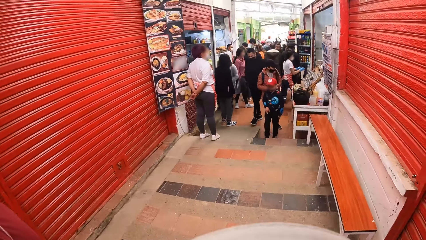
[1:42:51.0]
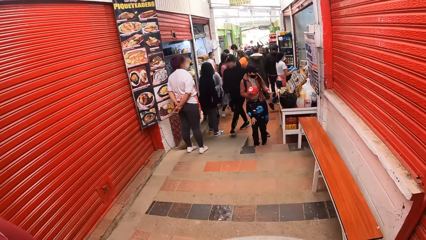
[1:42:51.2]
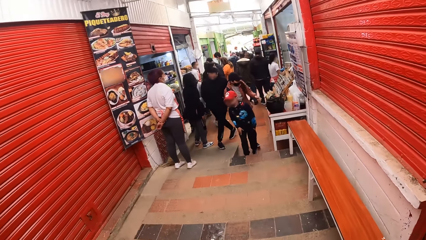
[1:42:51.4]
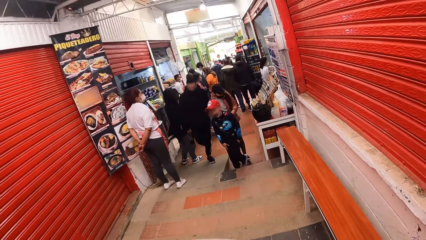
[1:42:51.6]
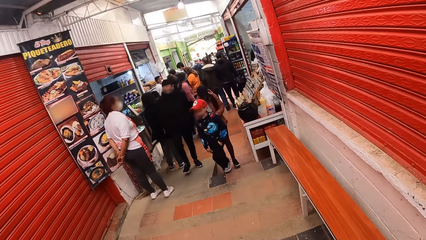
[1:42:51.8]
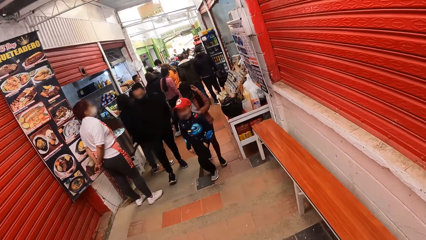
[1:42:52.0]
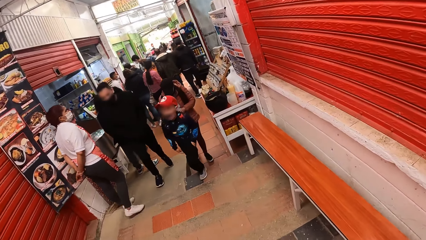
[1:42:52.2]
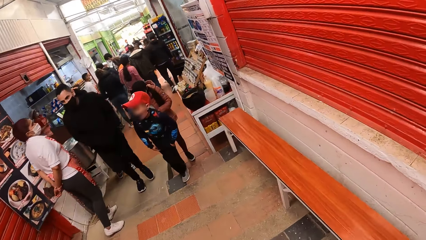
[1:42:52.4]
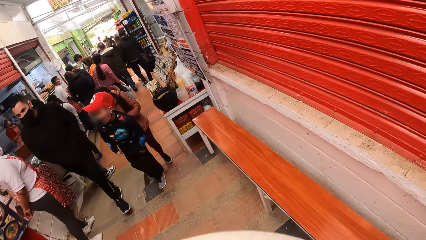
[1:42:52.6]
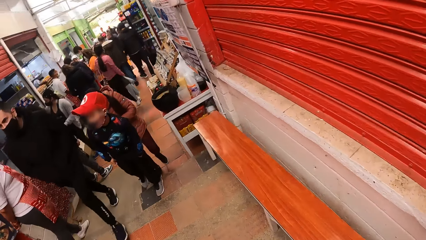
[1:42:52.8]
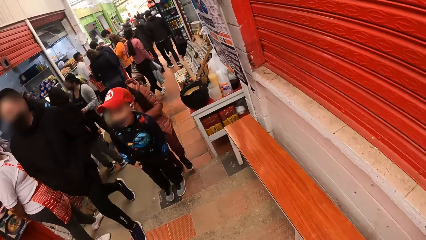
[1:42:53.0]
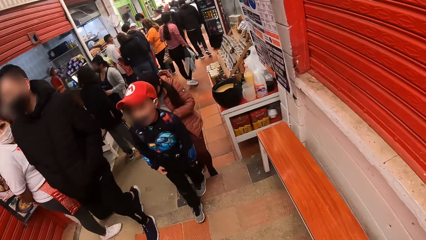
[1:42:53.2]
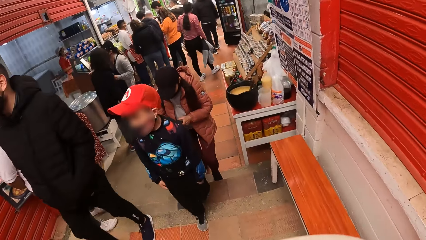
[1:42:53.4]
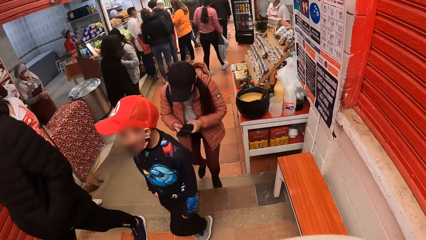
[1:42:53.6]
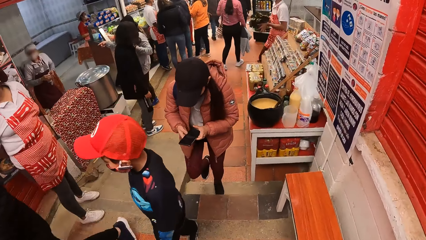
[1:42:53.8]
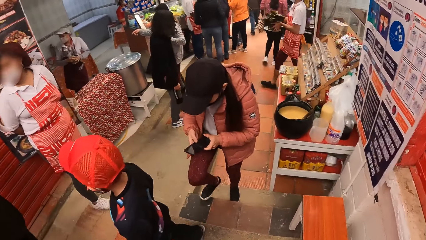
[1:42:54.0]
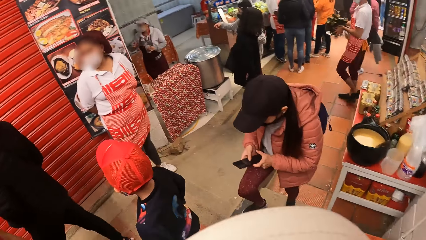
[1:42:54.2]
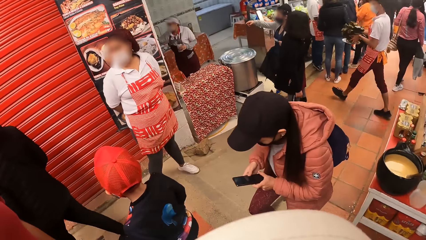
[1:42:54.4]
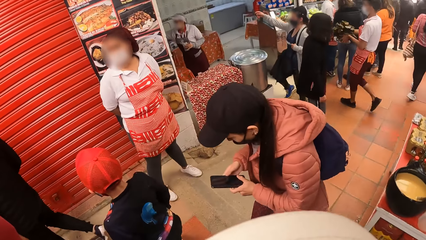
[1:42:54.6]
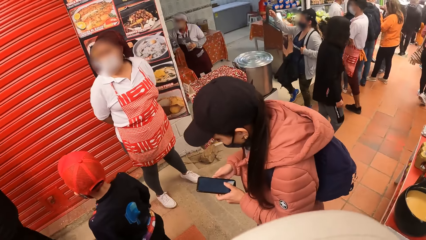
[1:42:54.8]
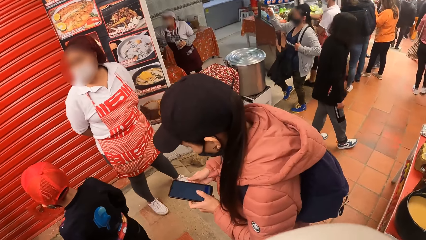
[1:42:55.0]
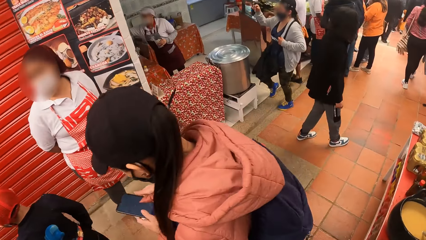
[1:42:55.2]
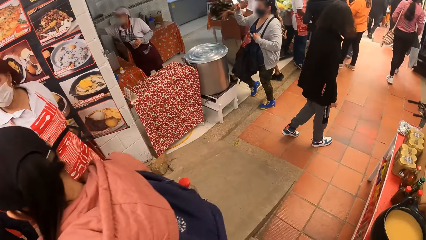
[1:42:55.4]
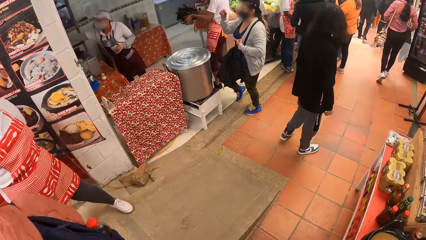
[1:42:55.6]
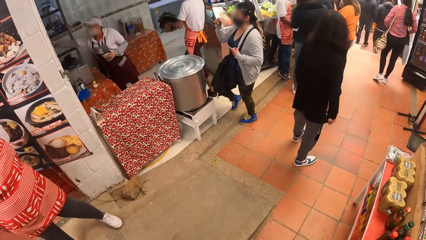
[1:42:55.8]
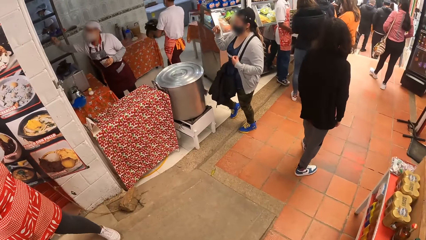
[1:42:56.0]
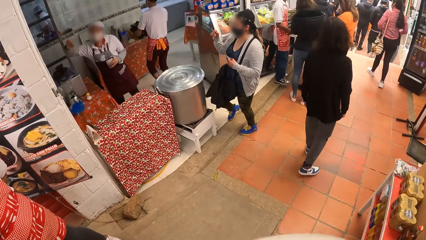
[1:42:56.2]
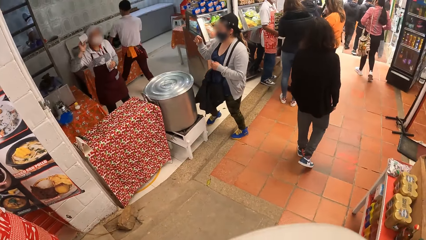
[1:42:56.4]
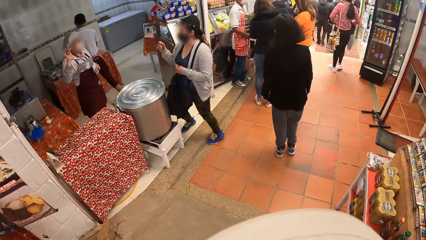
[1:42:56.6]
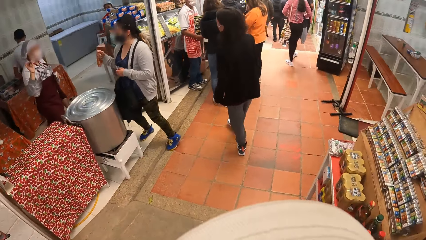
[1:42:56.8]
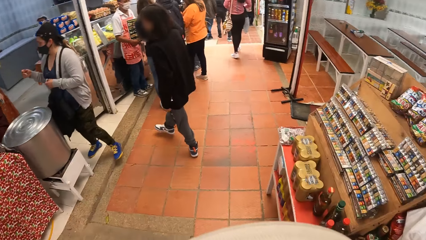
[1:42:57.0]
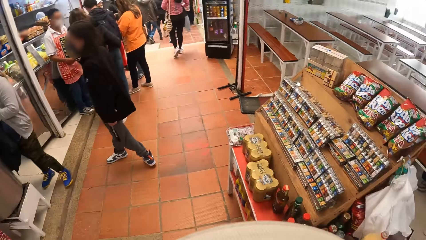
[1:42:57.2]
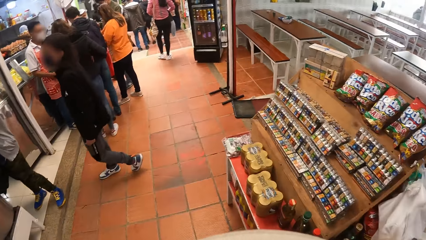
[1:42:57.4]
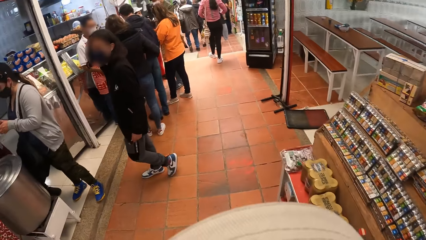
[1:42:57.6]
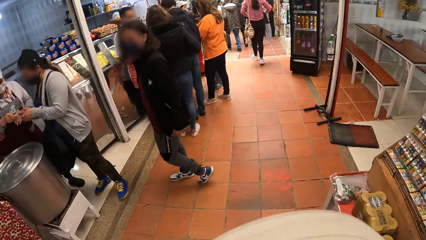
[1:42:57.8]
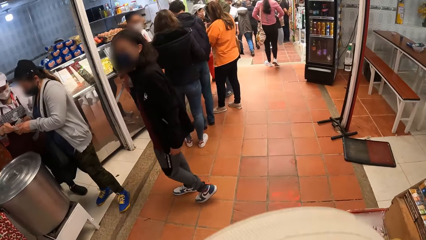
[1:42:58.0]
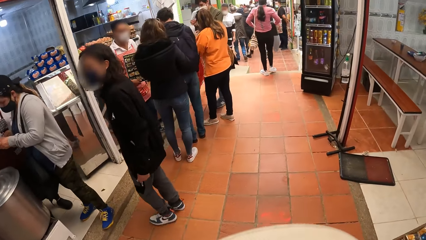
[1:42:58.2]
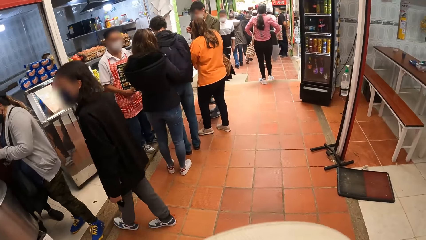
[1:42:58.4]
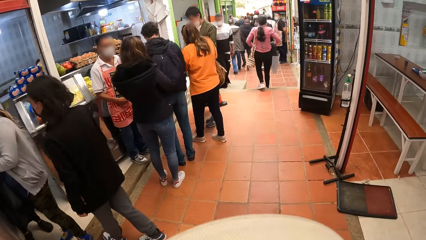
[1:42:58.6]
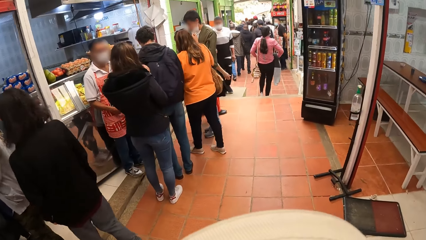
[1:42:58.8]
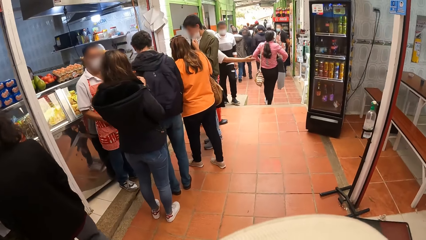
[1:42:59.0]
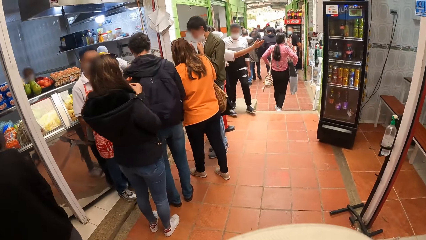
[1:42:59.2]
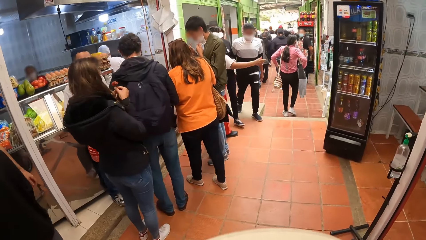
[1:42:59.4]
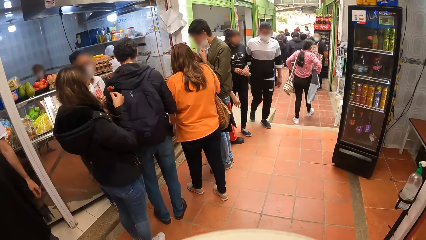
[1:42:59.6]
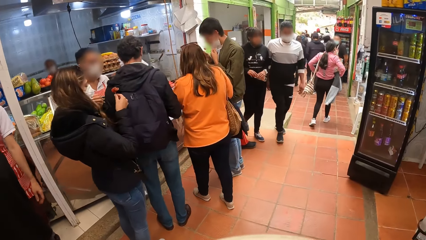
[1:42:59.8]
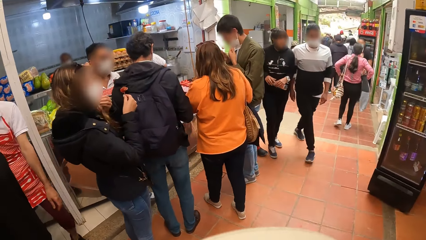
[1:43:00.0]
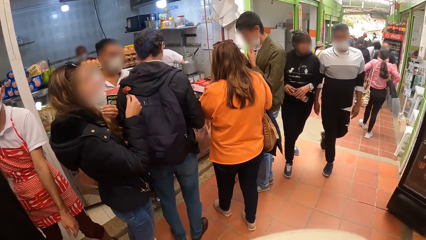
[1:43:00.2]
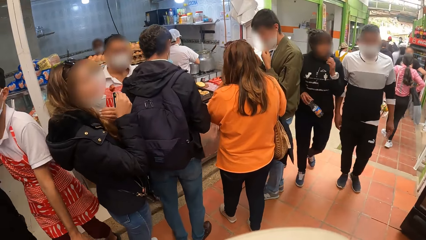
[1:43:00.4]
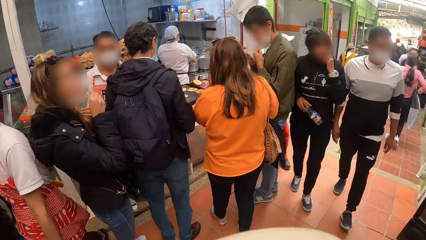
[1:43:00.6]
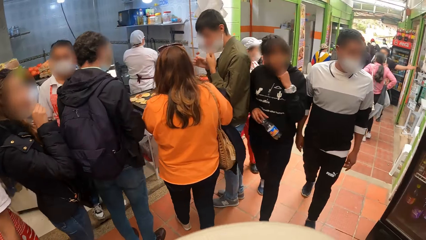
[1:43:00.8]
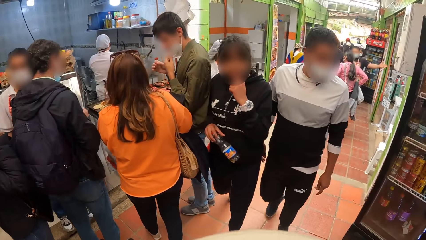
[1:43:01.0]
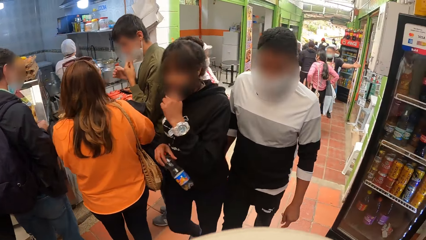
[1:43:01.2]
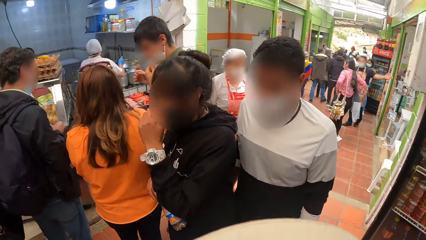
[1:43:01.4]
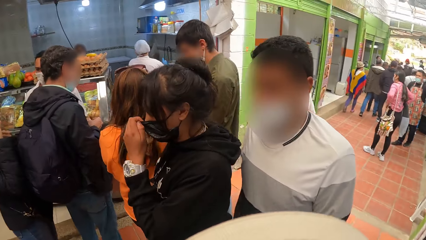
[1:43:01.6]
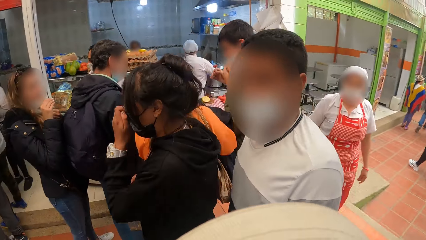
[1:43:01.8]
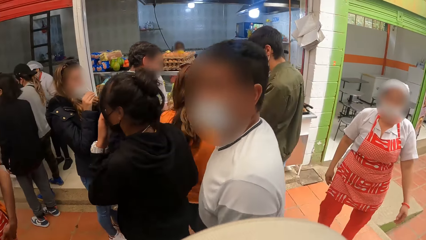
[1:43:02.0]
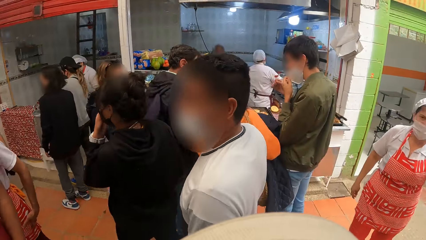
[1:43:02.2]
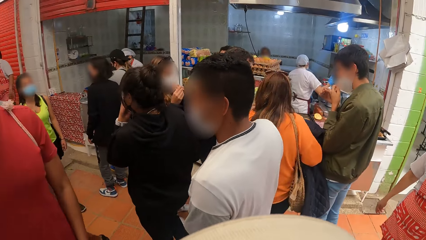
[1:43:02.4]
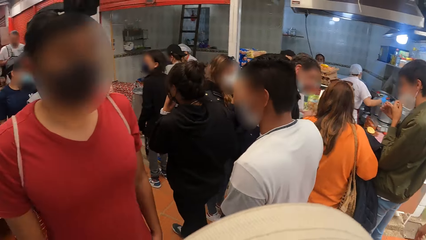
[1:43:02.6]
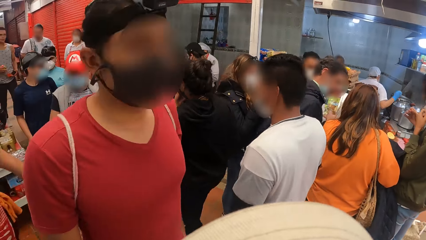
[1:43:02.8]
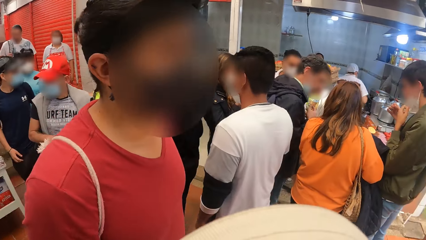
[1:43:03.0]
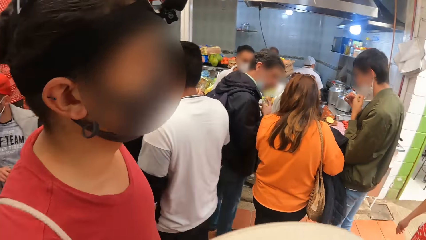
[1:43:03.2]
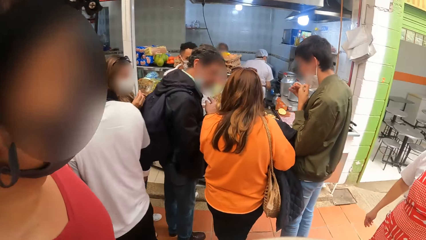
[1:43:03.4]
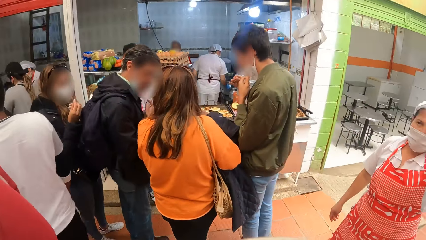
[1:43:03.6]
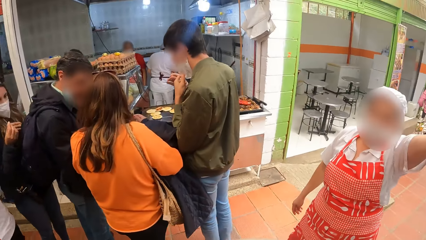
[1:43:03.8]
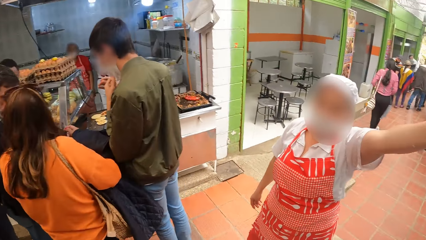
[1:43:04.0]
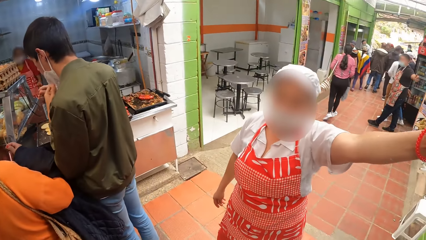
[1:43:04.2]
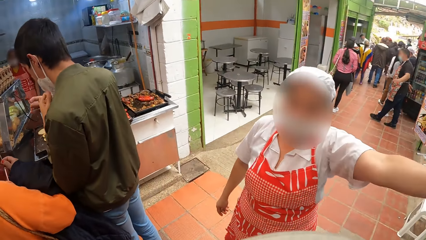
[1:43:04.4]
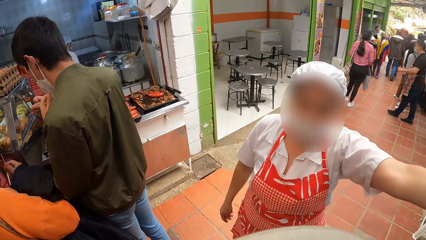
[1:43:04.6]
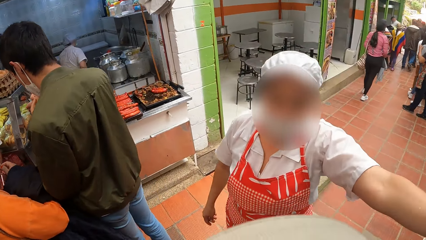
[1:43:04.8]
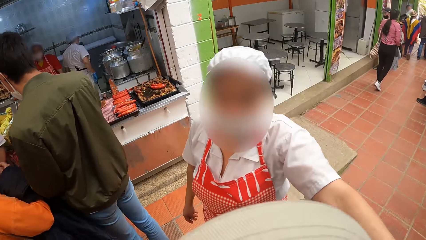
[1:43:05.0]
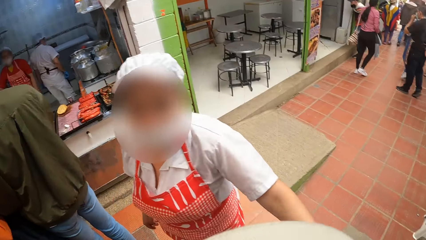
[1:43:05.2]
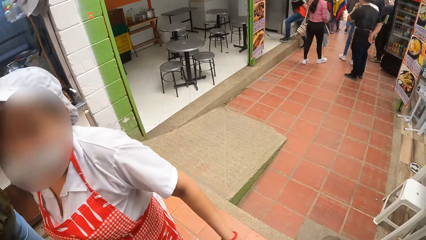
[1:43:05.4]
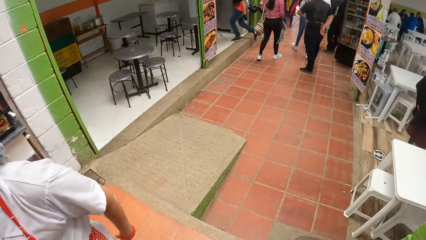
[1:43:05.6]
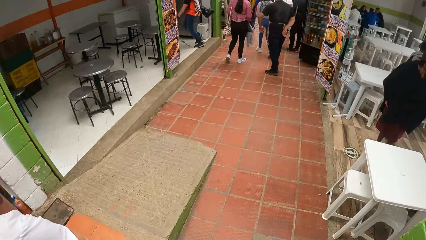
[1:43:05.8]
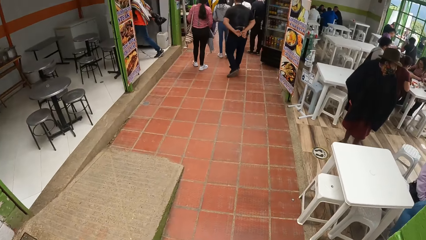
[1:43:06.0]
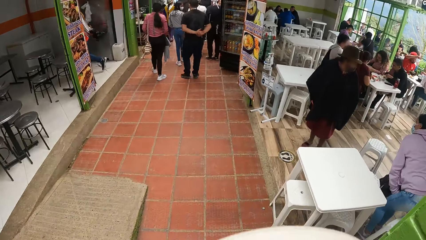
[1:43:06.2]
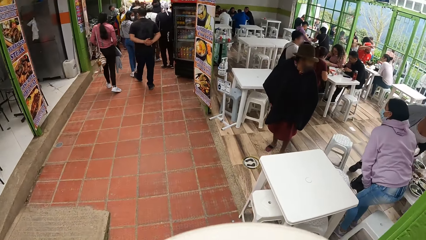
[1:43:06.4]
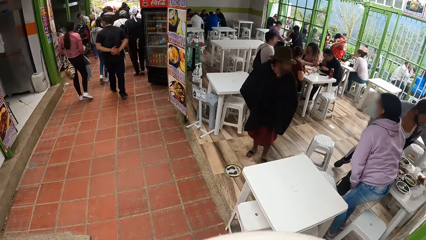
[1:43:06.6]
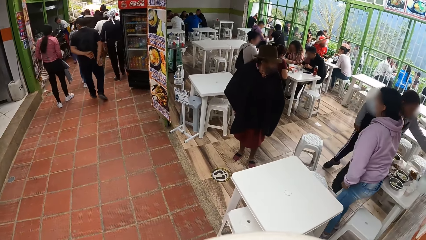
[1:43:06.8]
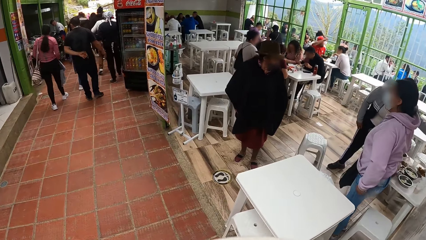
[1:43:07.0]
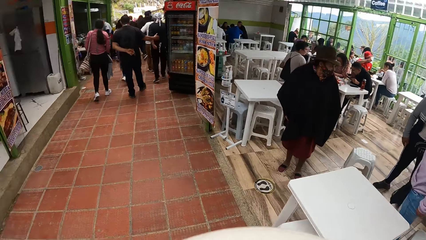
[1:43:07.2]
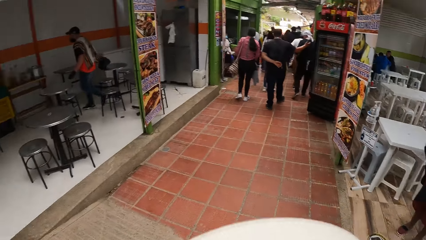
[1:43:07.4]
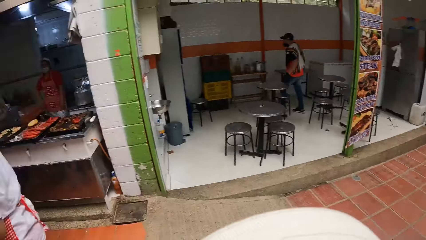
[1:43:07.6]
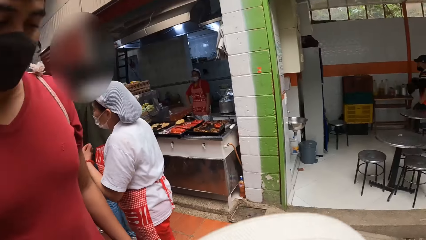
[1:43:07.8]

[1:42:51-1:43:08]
A woman interacts with the camera wearer.
